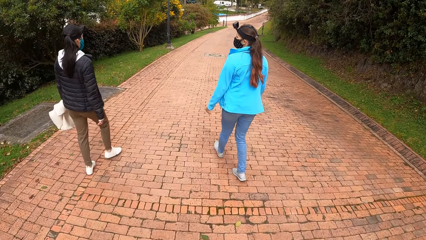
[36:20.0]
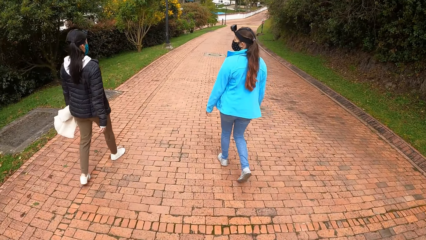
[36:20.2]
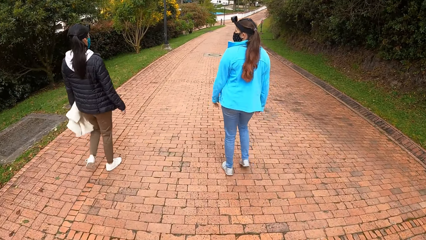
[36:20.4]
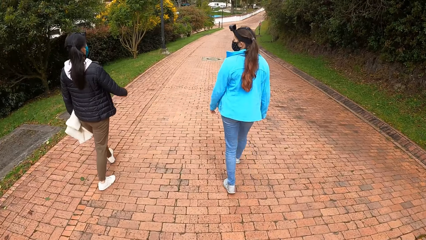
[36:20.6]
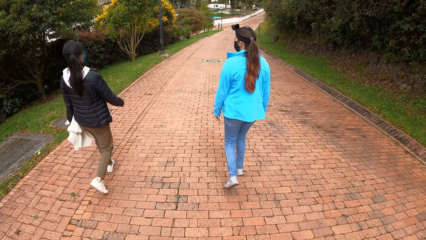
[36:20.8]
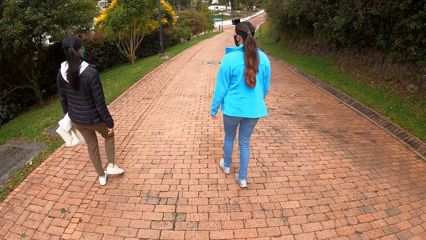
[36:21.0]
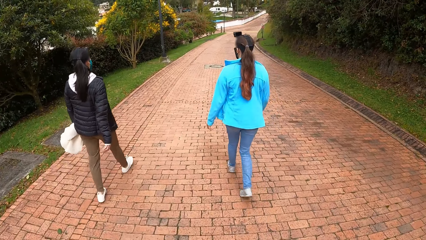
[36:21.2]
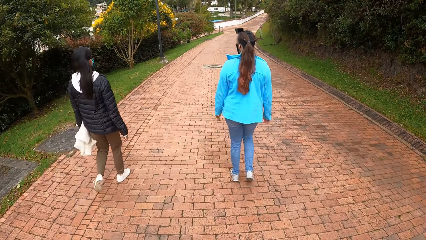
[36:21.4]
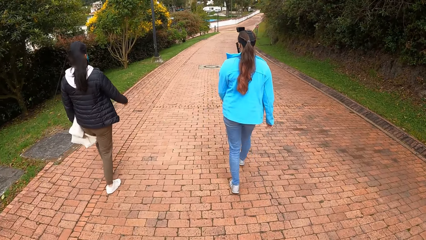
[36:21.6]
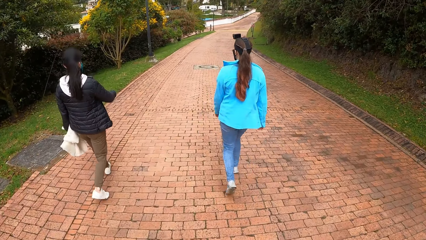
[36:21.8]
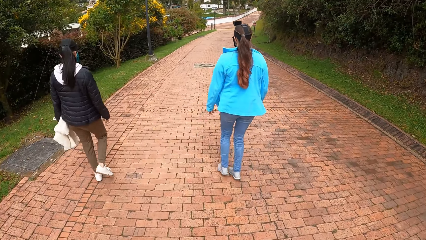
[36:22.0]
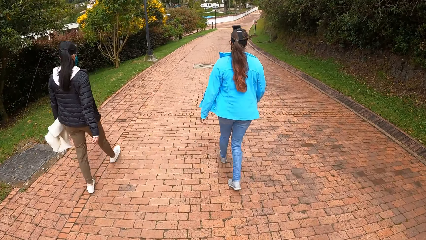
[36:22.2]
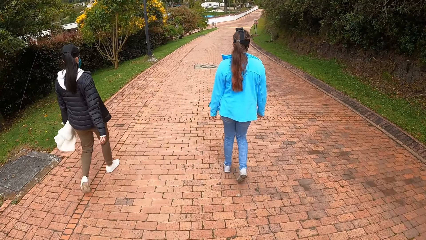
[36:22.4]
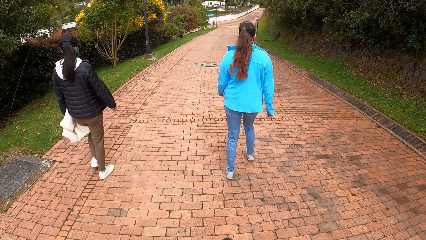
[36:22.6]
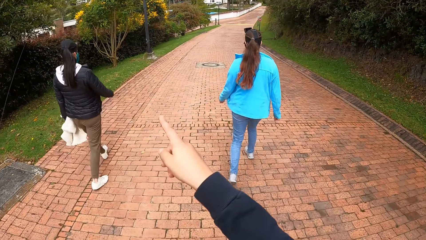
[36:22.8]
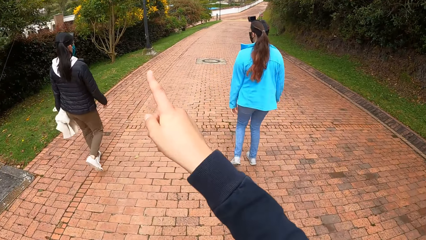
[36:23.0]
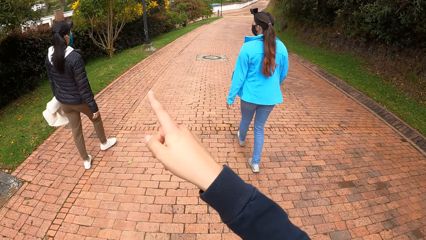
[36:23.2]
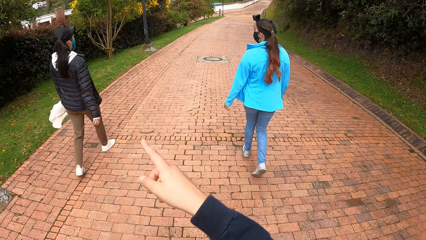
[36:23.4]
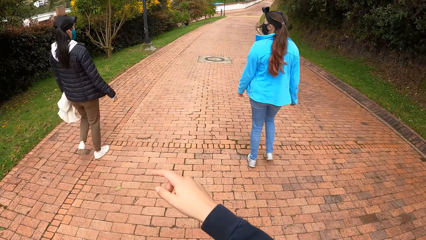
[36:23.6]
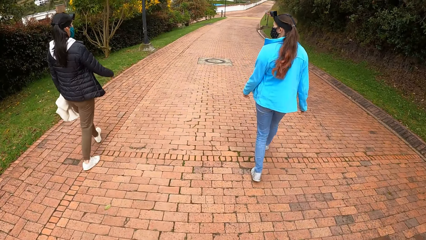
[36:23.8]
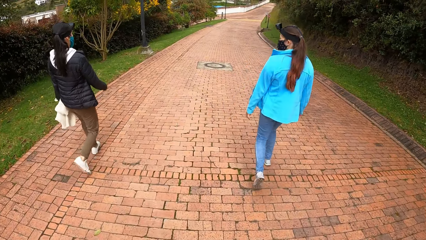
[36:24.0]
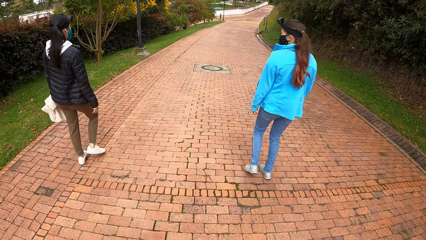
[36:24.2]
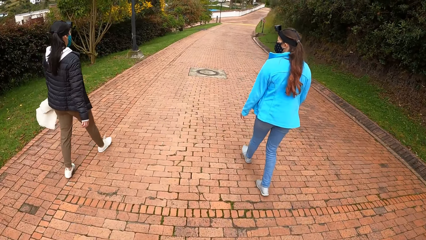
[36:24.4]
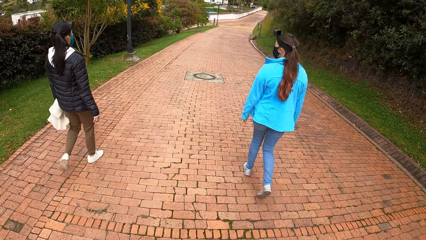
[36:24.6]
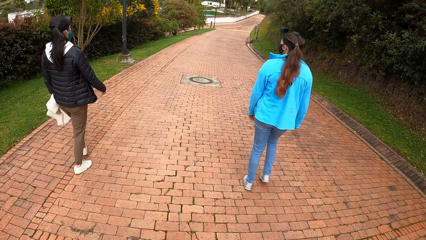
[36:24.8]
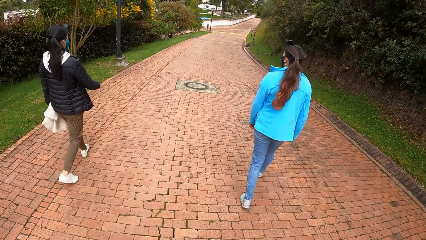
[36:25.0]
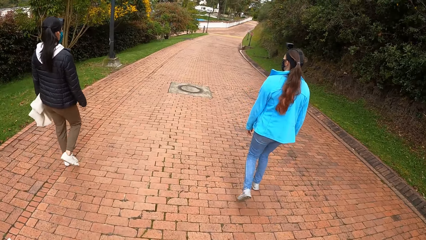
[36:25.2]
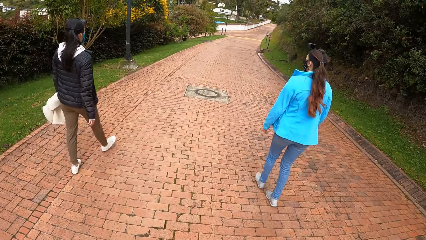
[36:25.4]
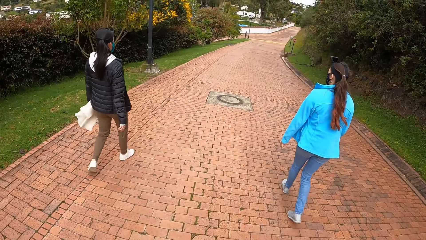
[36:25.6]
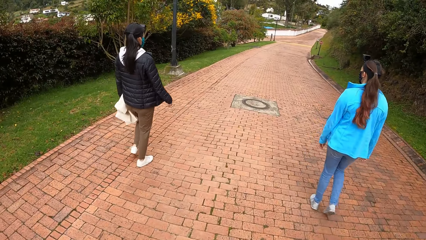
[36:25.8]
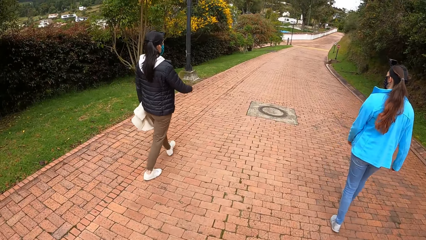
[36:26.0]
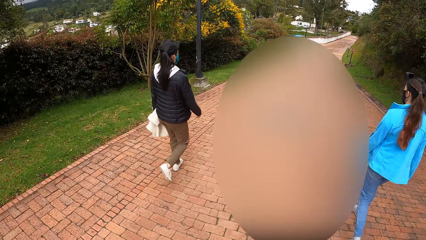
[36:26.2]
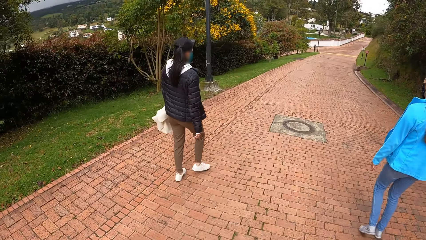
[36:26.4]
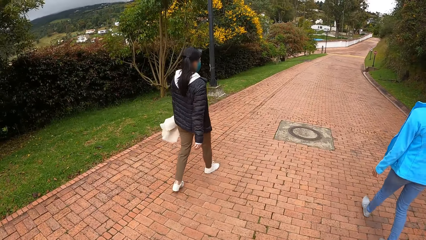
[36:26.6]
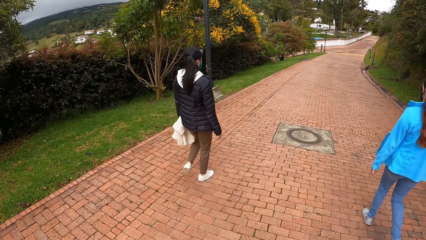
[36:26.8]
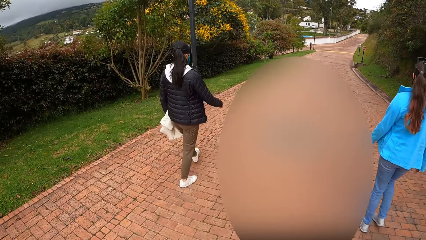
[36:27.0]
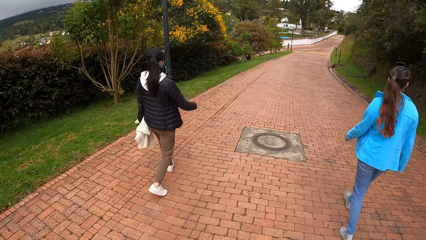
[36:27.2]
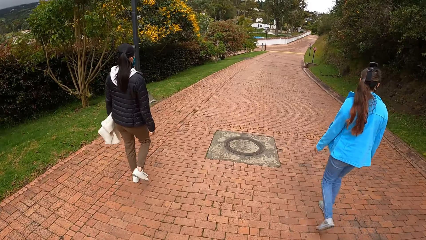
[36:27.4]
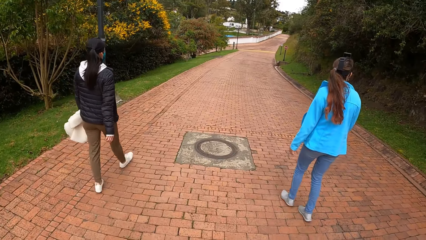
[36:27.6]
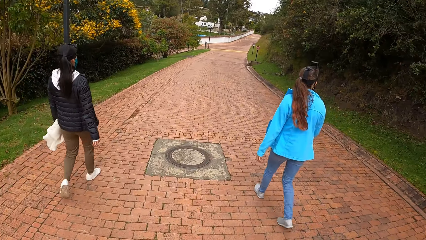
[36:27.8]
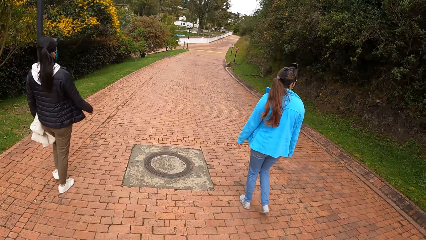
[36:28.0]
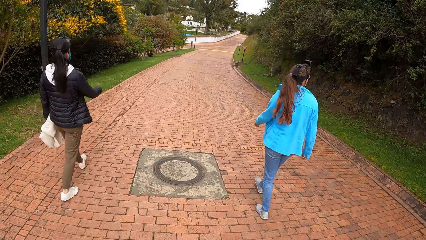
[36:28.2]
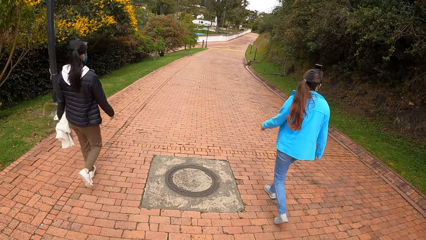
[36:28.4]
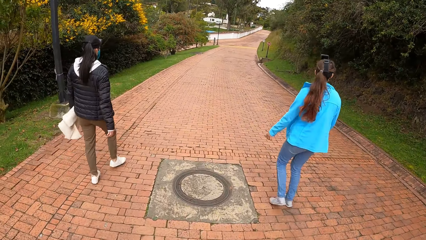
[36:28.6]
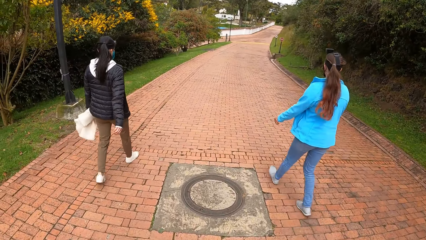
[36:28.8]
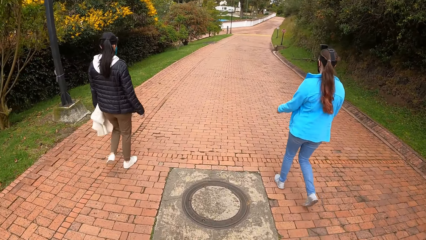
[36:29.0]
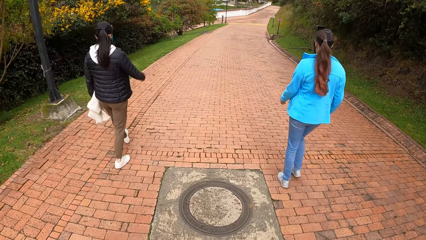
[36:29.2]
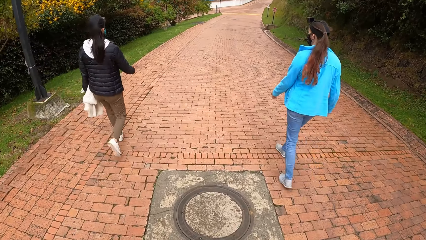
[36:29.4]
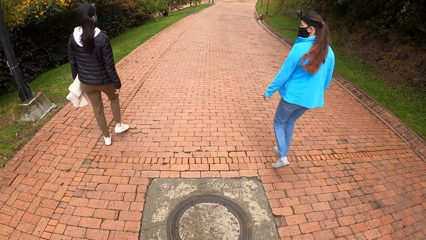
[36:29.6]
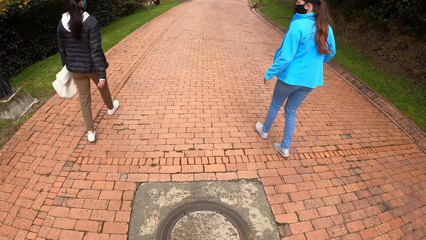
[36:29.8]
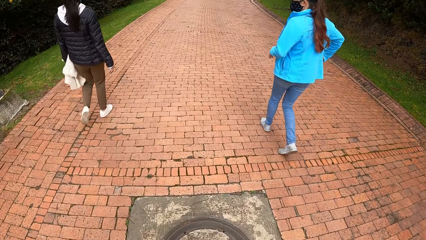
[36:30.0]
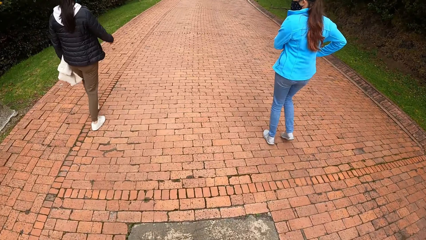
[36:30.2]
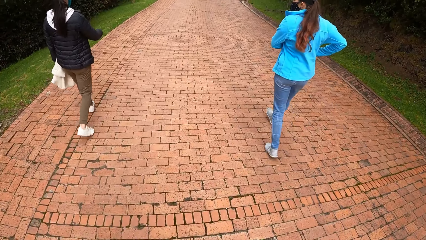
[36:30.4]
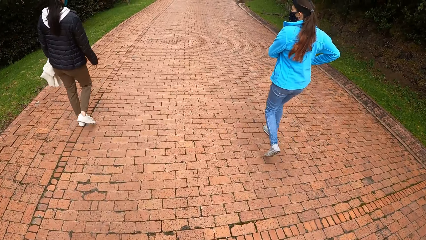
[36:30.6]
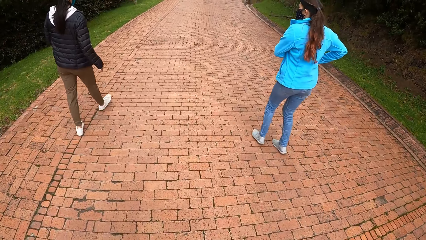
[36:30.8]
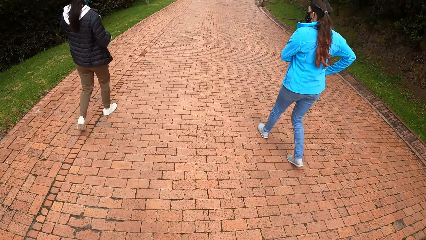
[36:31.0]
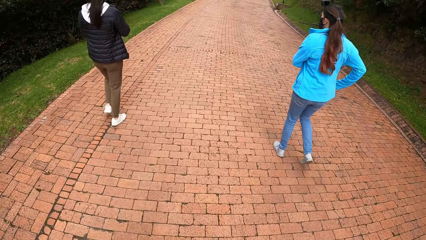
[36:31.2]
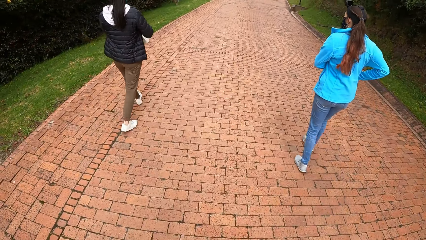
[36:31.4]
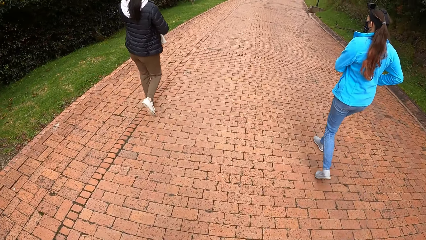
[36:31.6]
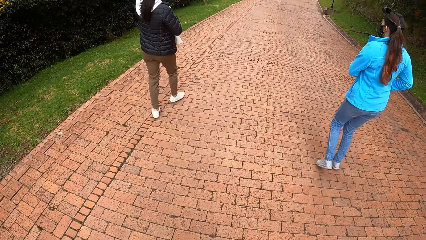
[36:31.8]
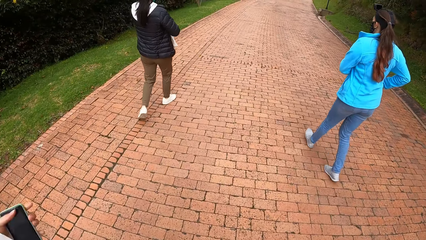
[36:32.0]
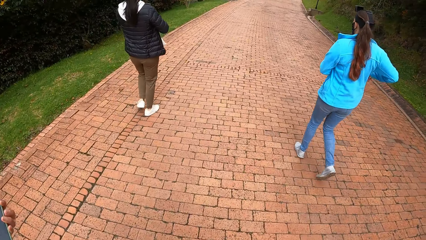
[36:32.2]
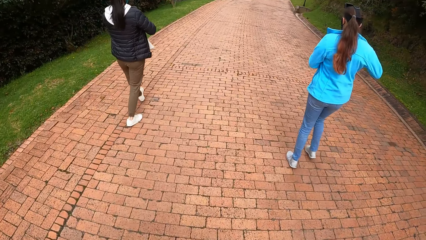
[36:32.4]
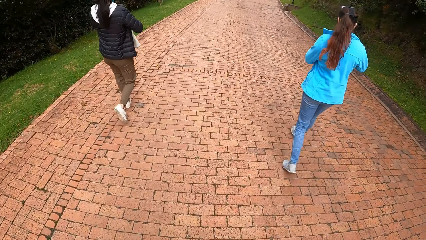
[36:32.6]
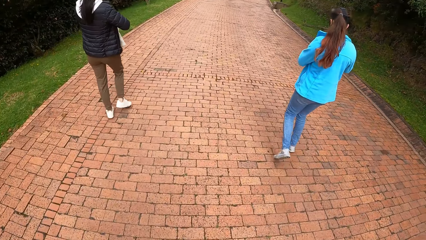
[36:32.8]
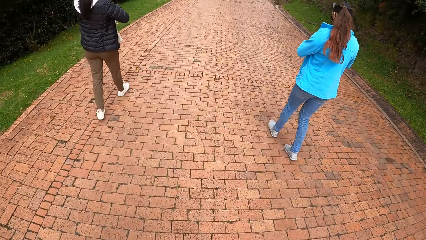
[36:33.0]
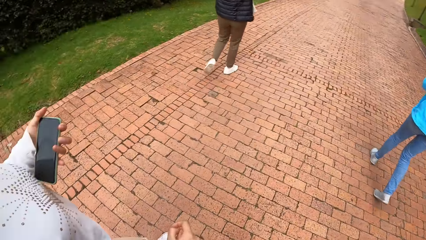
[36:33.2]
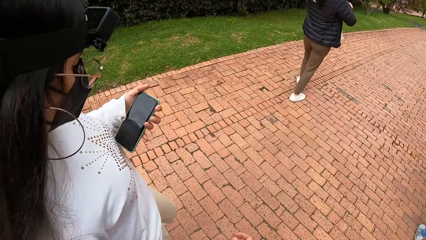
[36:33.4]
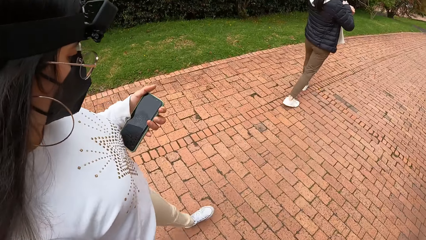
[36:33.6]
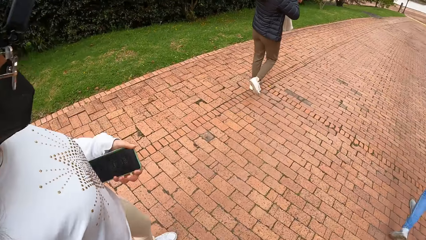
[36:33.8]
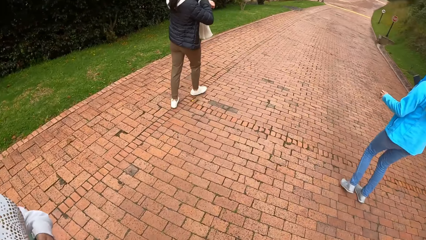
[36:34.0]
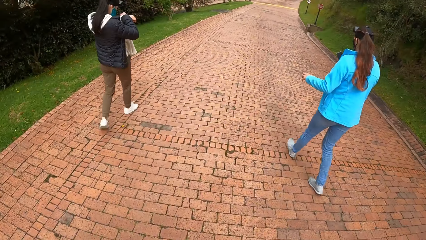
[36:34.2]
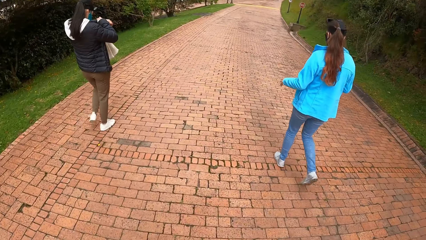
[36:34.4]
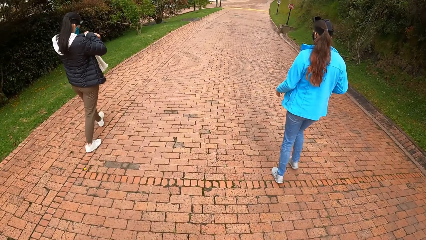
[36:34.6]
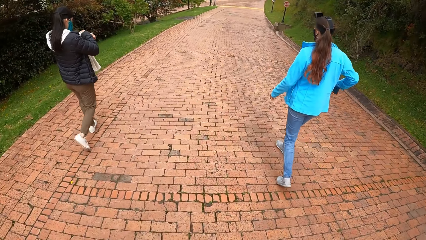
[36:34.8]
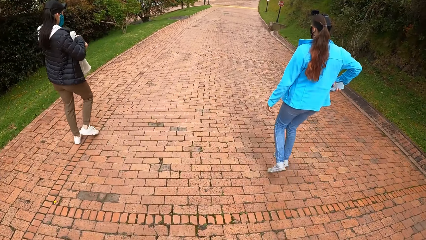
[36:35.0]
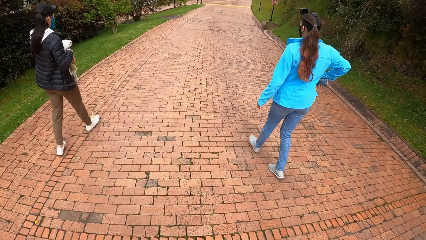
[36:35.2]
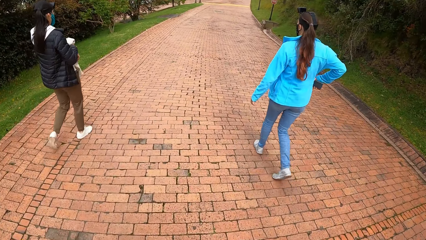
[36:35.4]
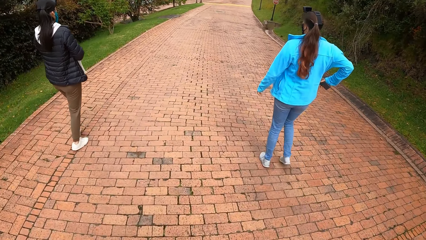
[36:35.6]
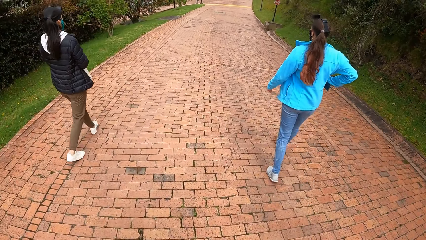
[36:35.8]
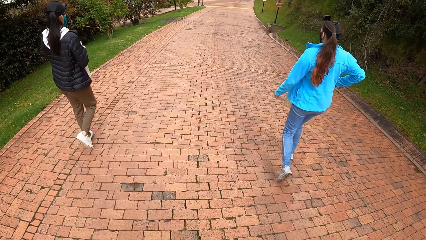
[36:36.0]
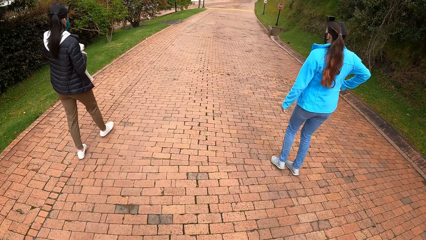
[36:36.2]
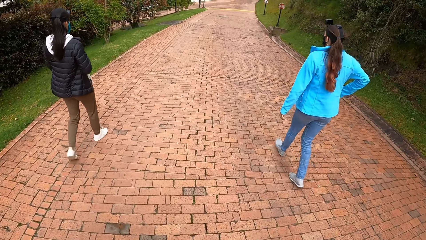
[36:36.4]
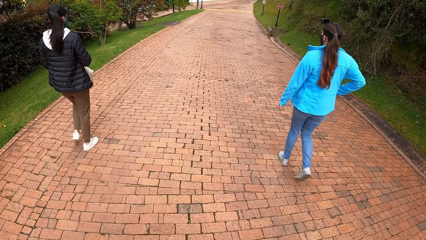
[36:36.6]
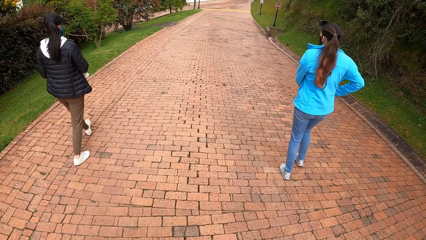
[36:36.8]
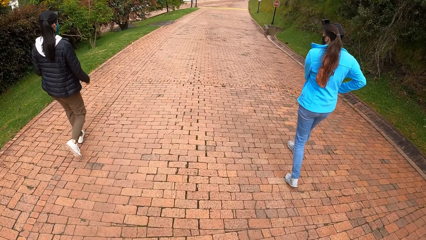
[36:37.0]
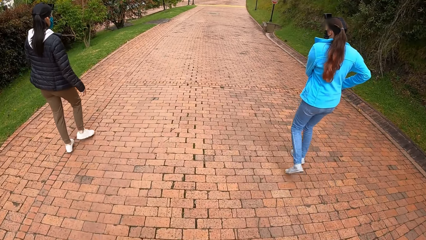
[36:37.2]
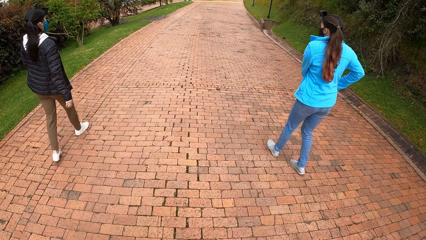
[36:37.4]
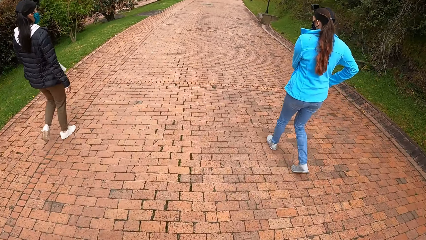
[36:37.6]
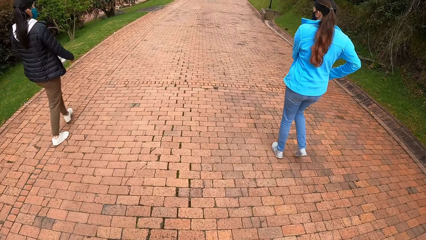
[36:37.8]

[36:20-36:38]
The camera wearer points at something. They converse with a woman and another woman. They walk along the pathway. The second woman picks a phone from her pocket. The camera wearer walks along the pathway. A third woman holds a phone in her left hand and walks along the path. The third woman checks her phone. The second woman holds the phone in her right hand and checks the phone. The second woman puts the phone in a jacket with her right hand. The second woman and the first woman walk along the pathway.
